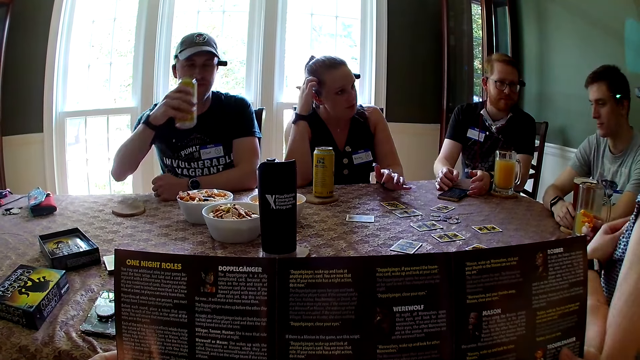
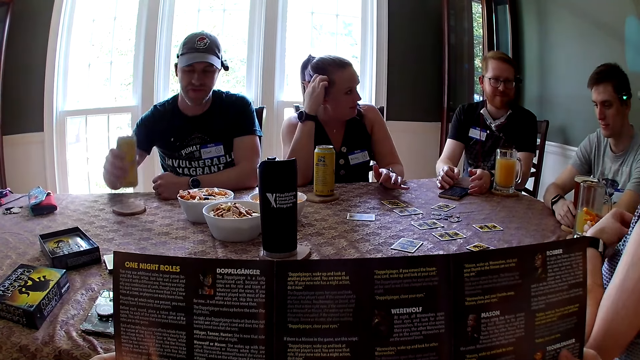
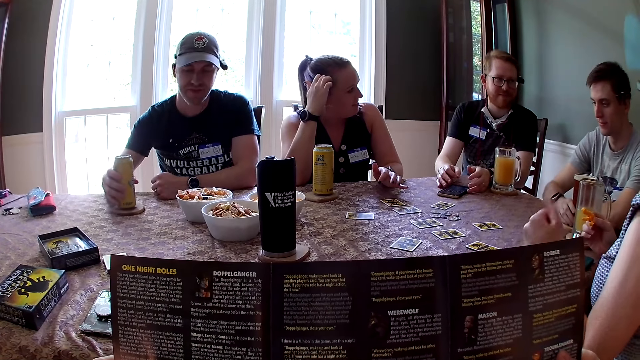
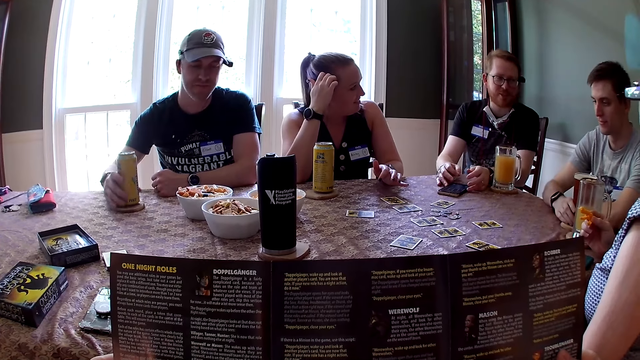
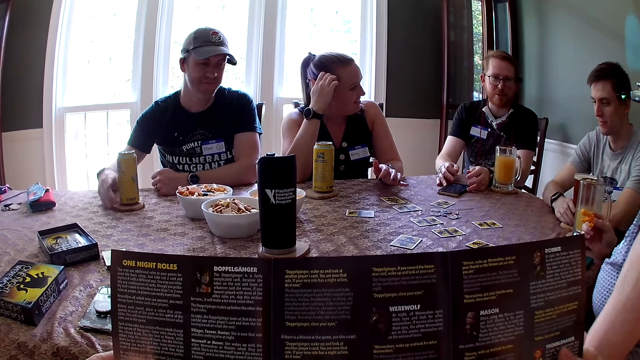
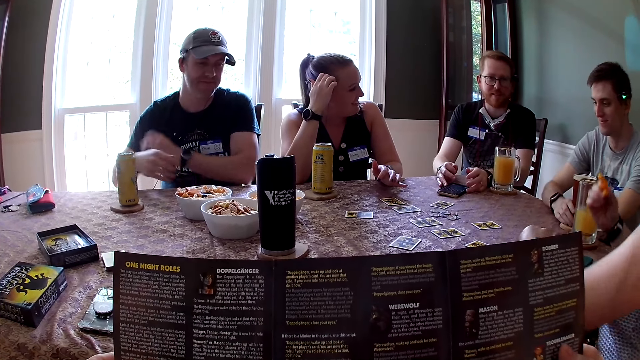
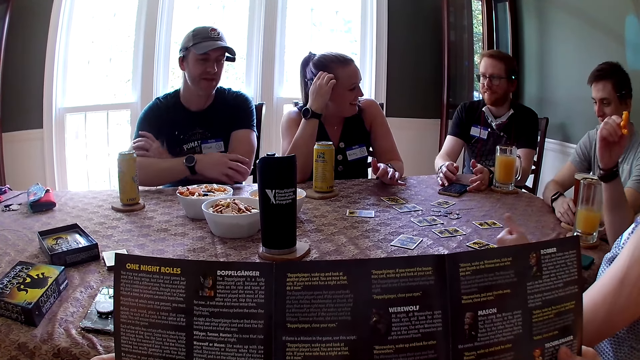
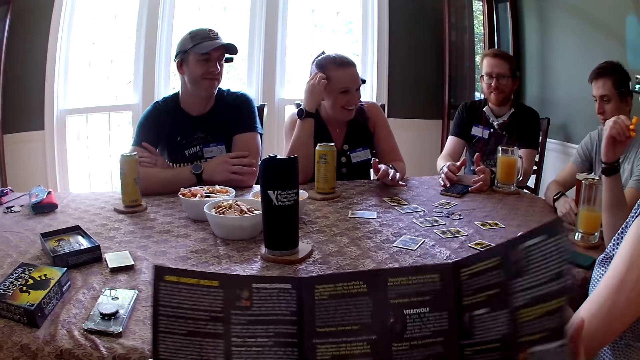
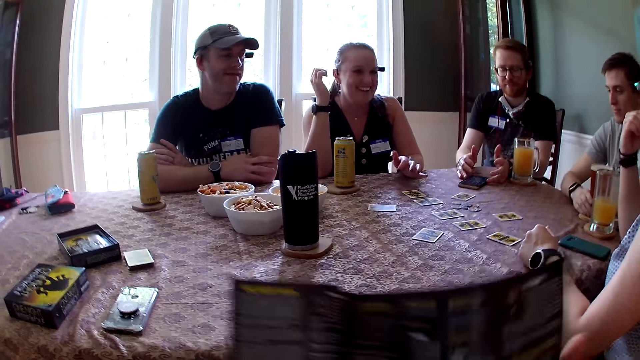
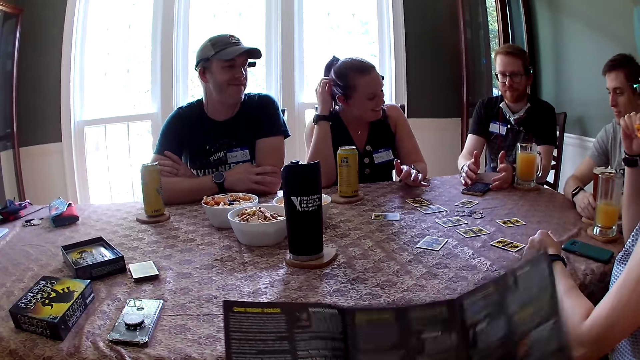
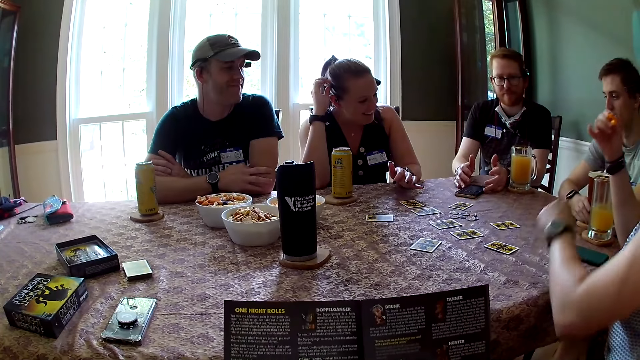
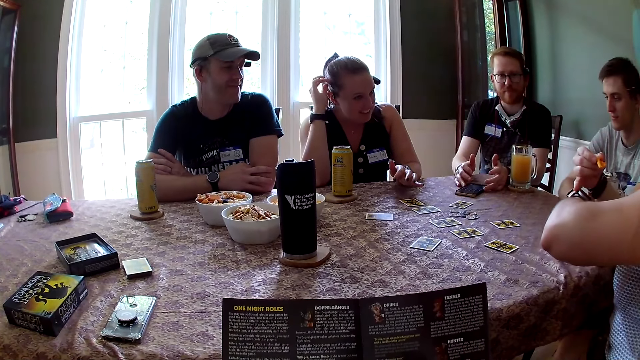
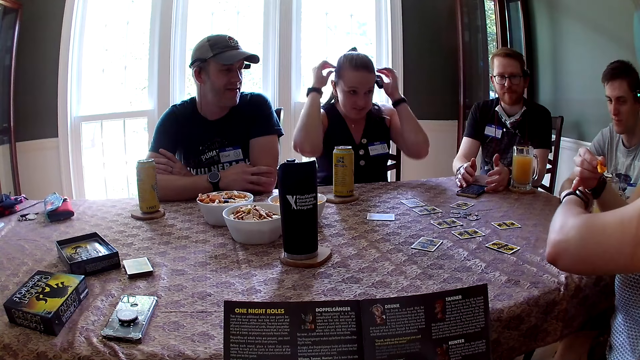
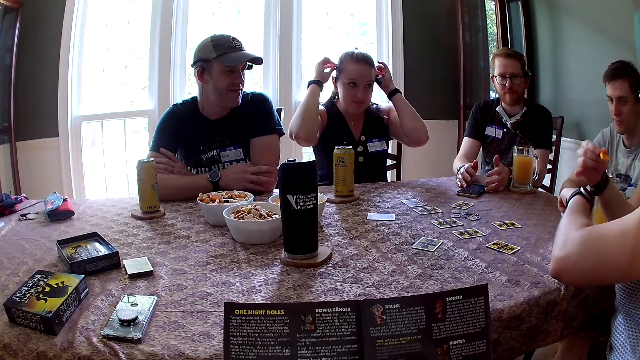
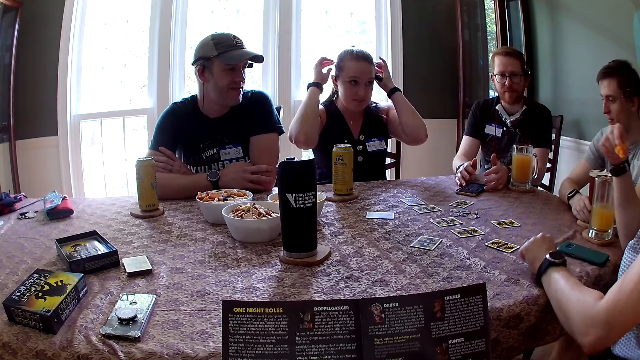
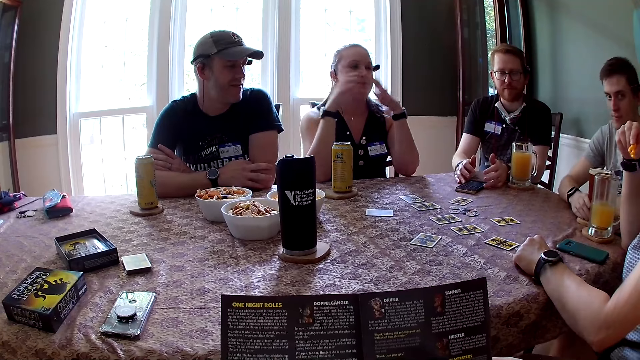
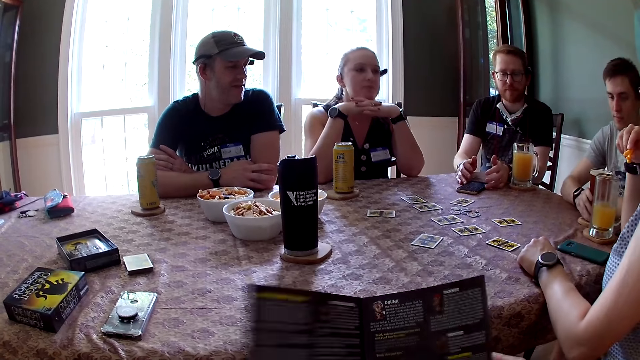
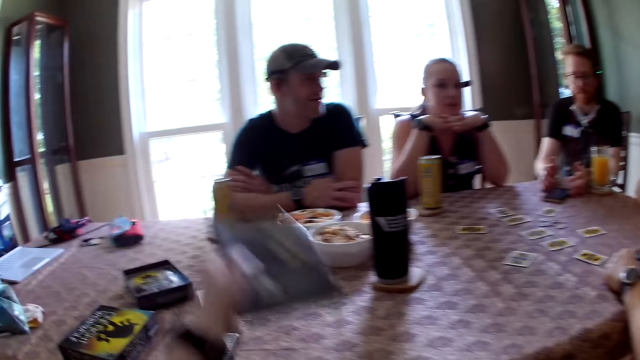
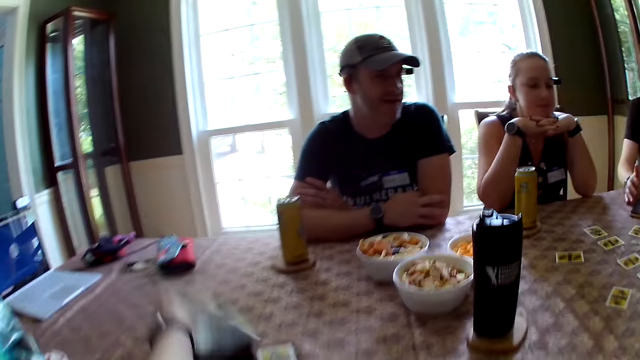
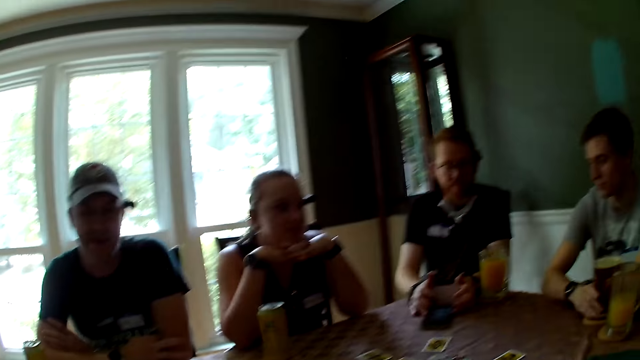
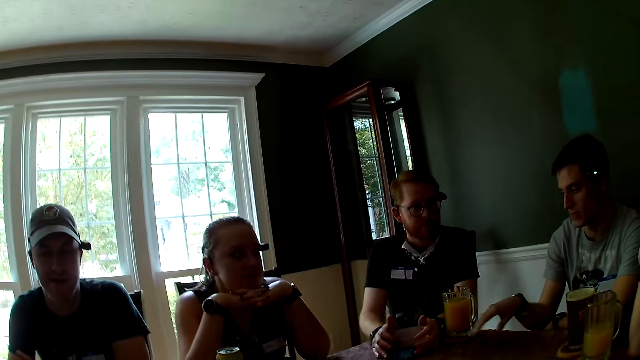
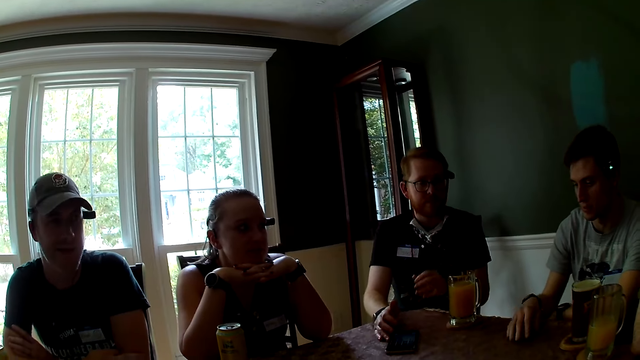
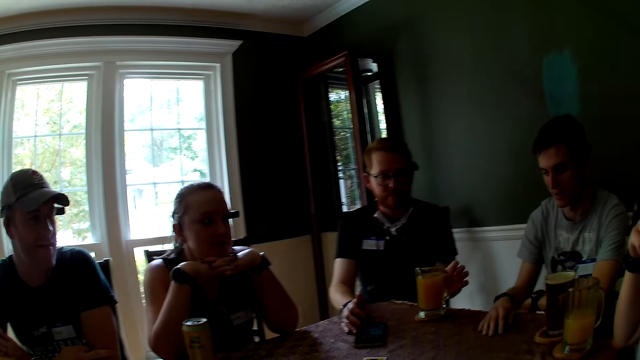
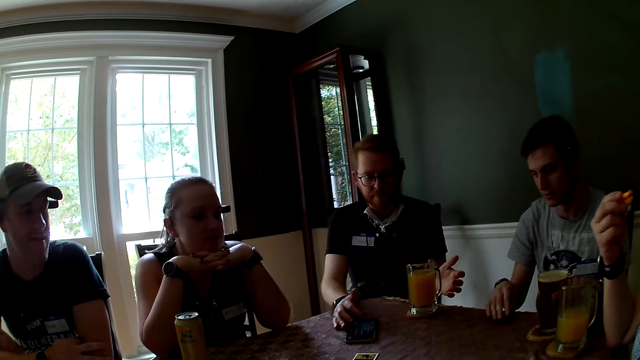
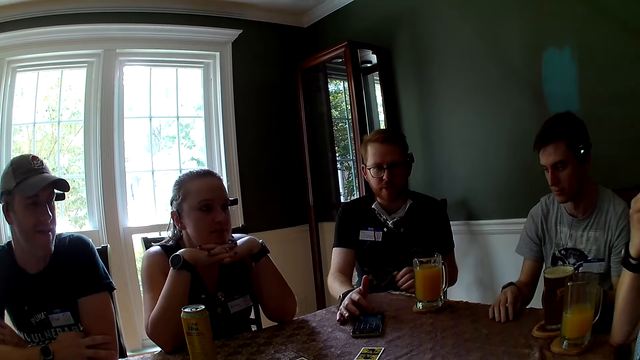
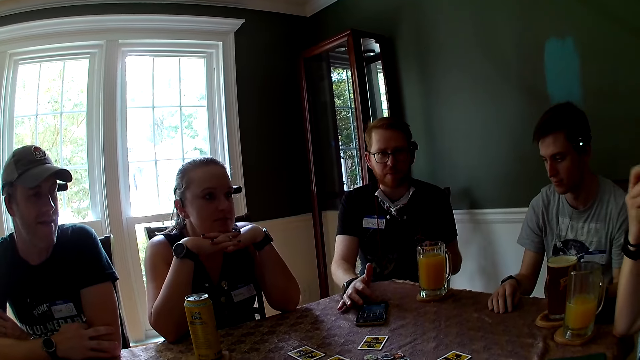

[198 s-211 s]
The man places the can of drink on the coaster on the table with his right hand. The woman adjusts a wristwatch on her left hand with her right hand. Another woman adjusts a camera on her head with her two hands. The camera wearer closes the leaflet with her two hands. She places the leaflet in the box of tokens on the table with her left hand.

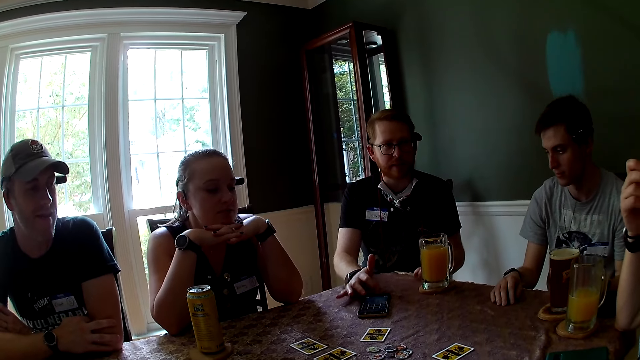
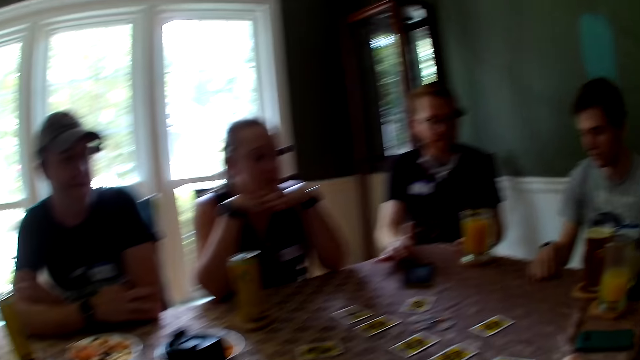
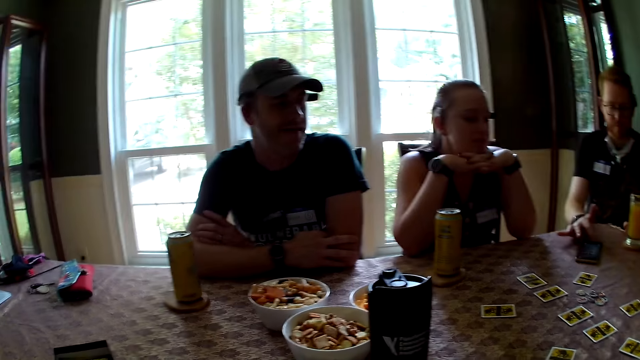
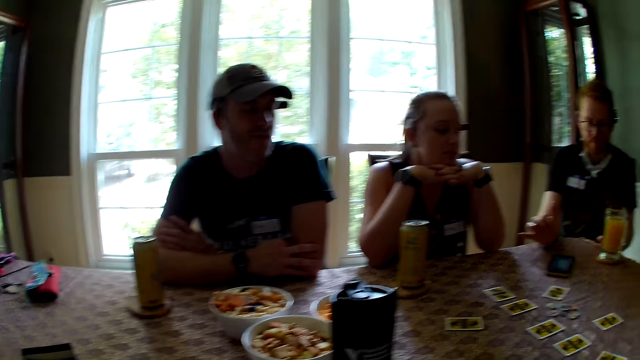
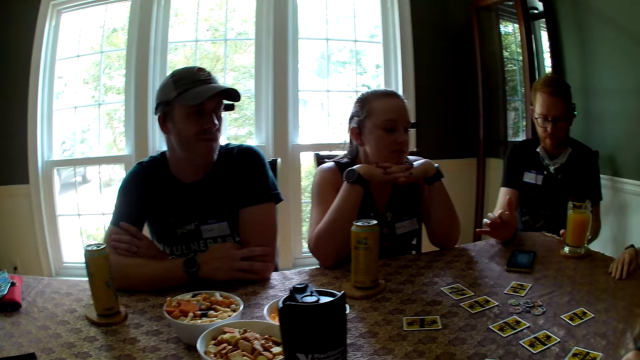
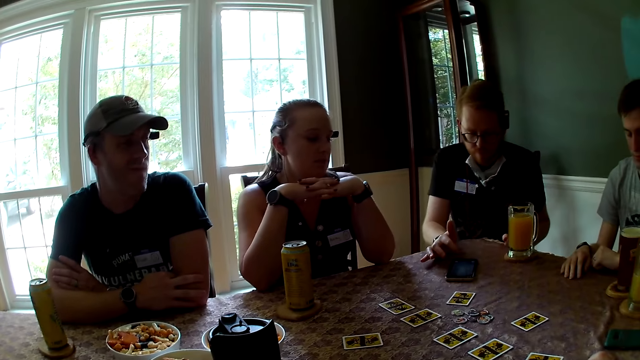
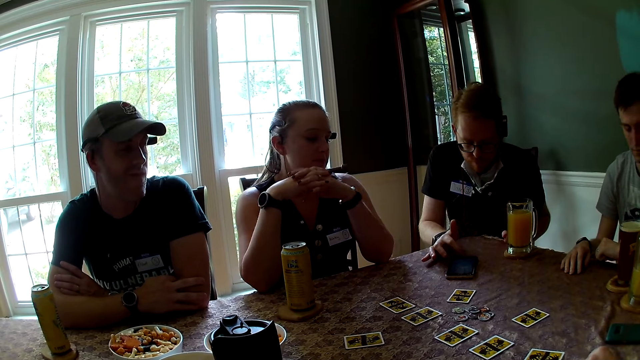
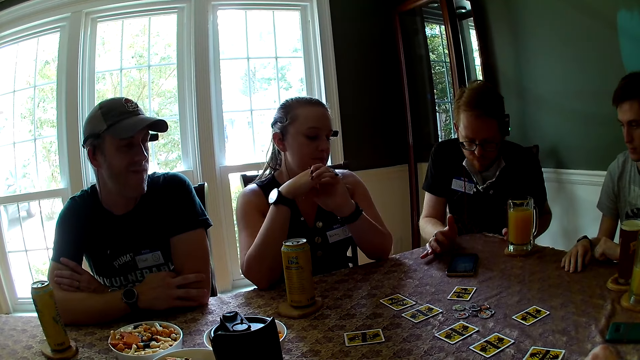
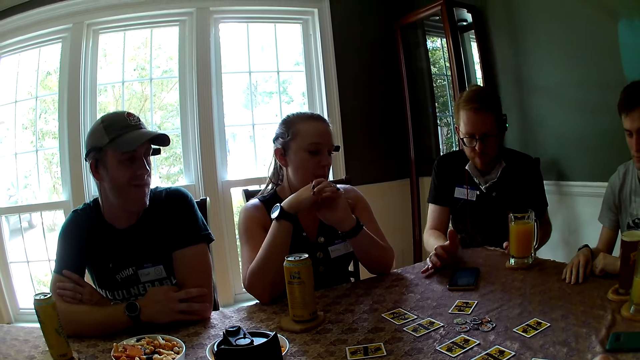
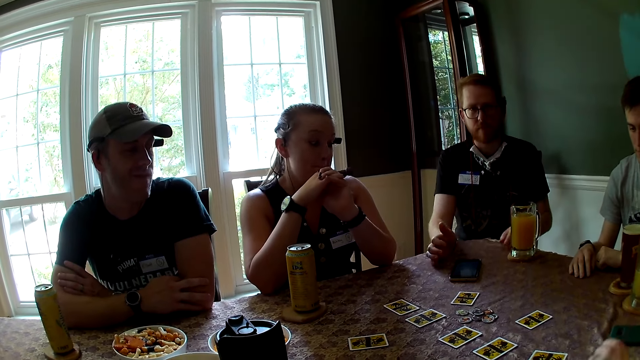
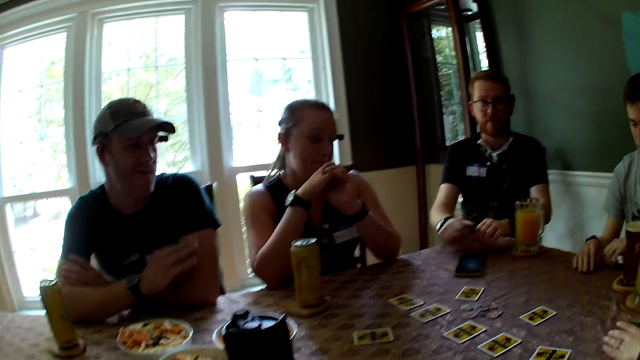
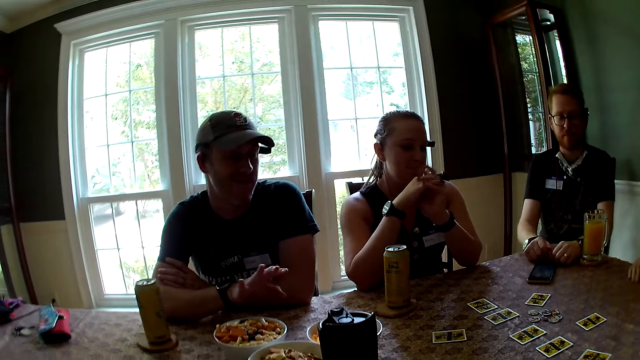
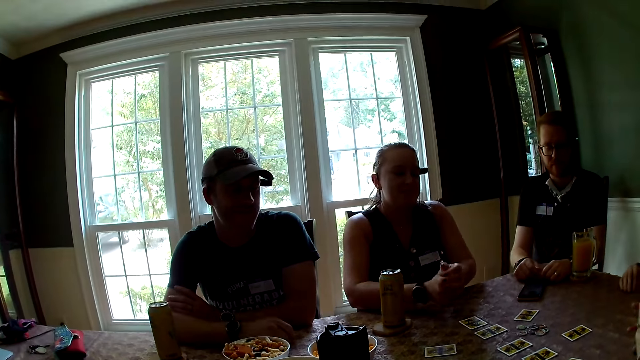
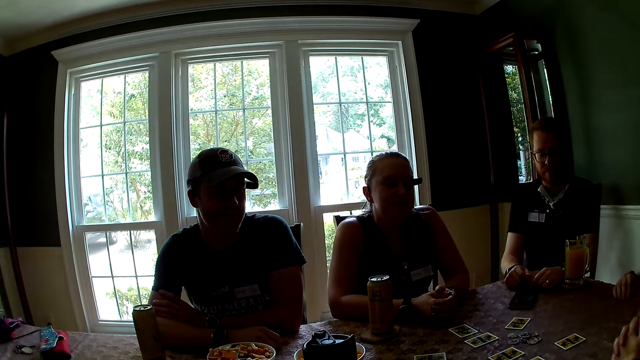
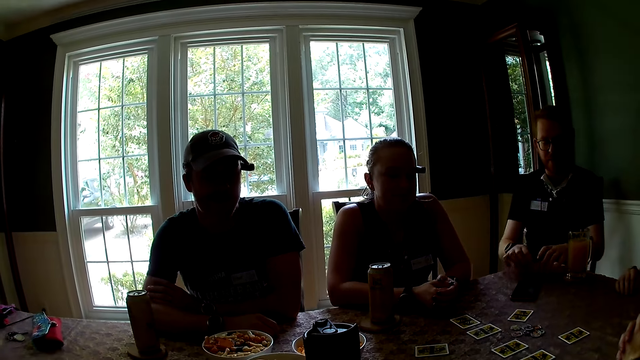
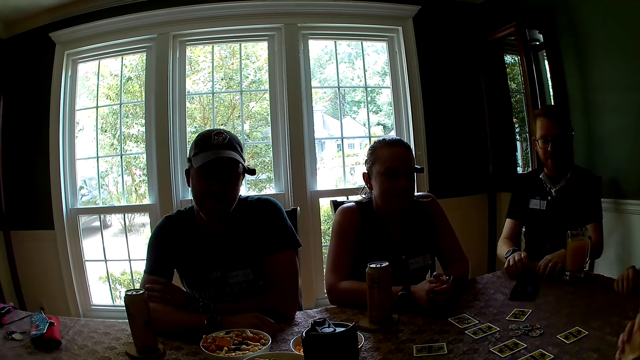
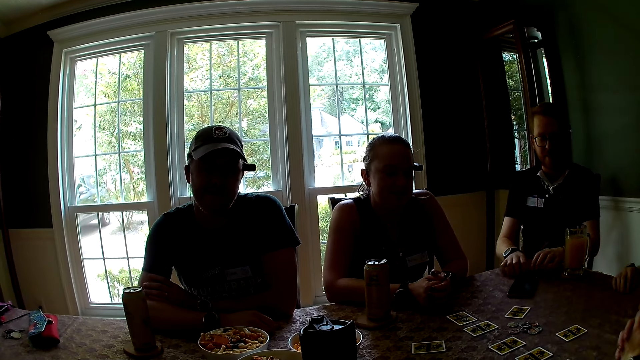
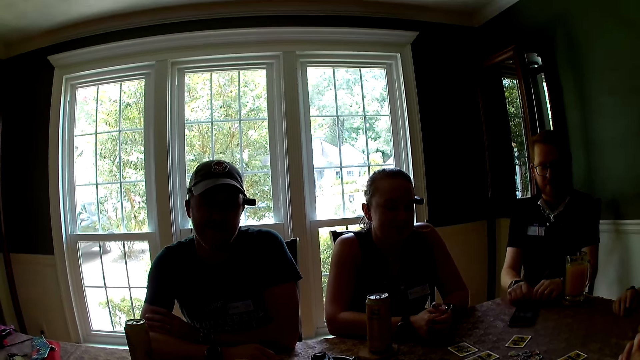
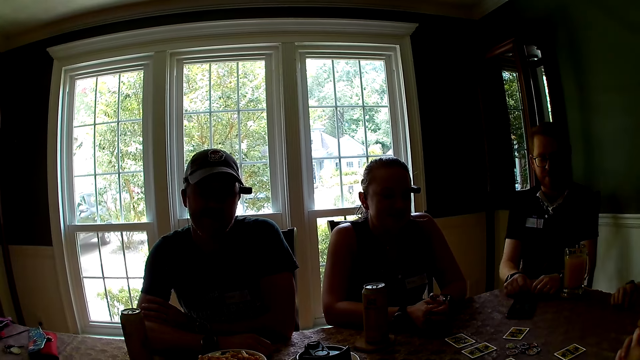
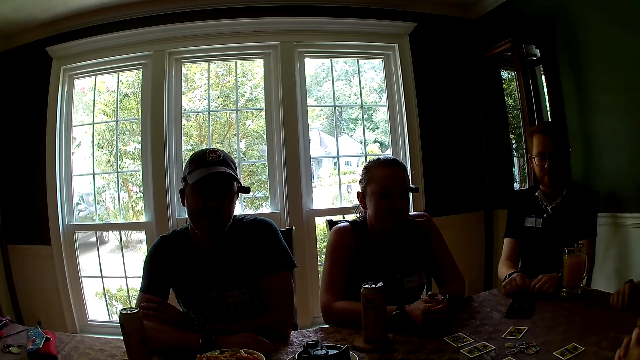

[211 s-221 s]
The man taps the table with his two hands. Another man taps the table with his two hands.
